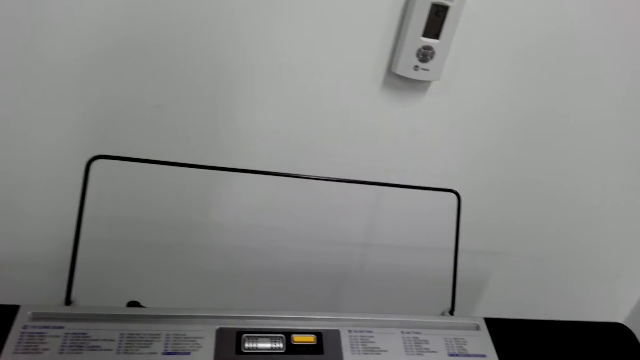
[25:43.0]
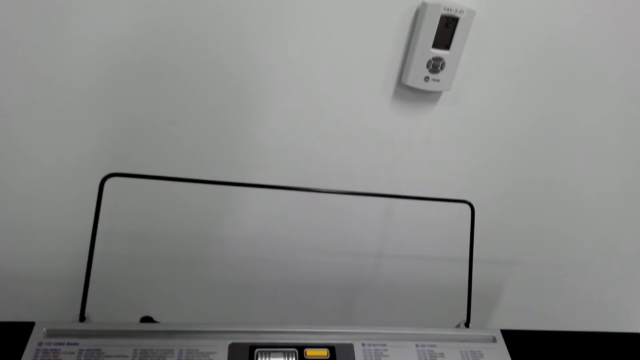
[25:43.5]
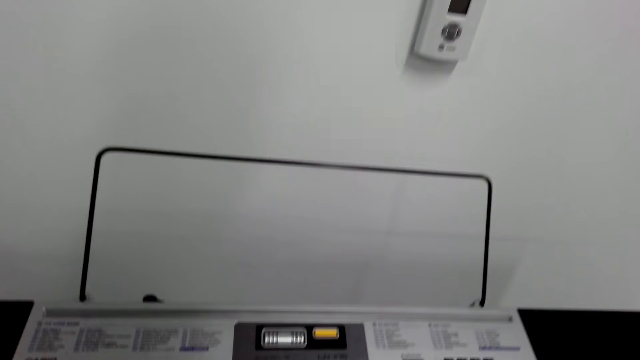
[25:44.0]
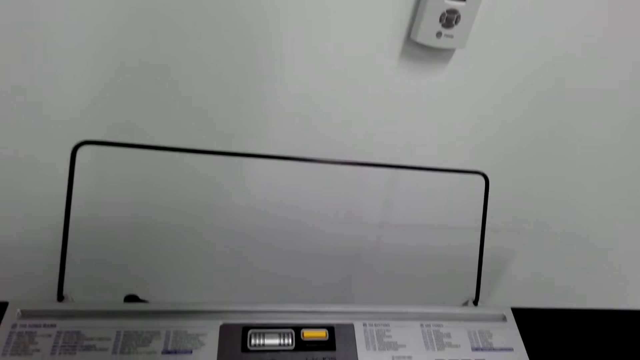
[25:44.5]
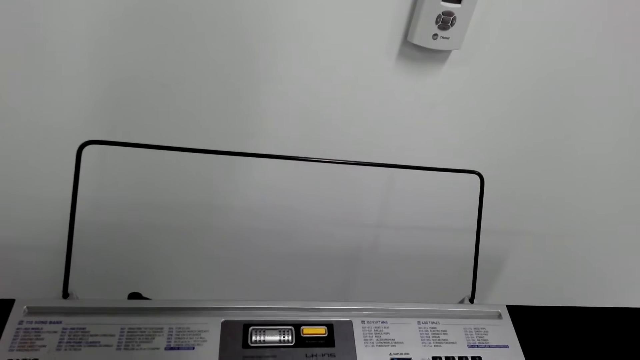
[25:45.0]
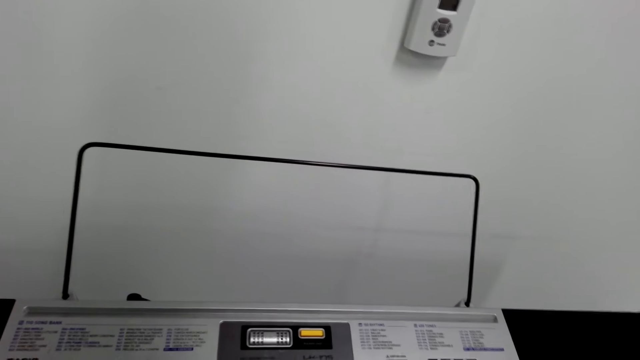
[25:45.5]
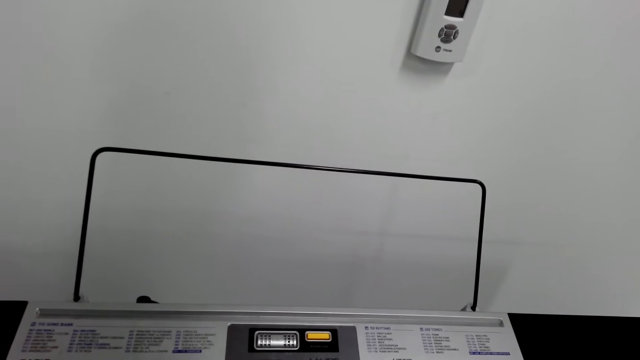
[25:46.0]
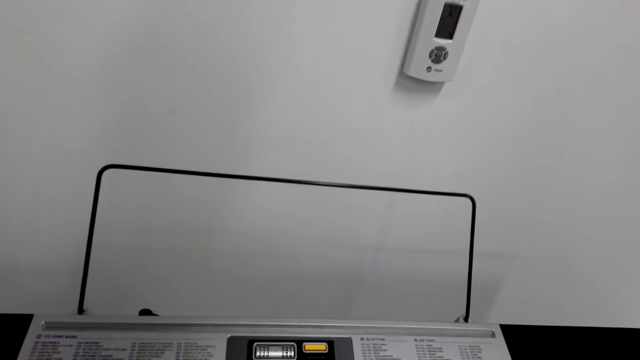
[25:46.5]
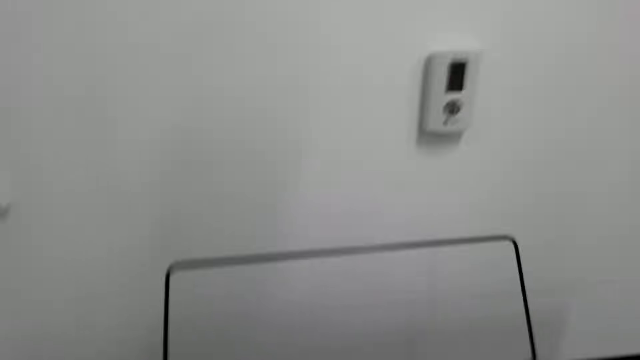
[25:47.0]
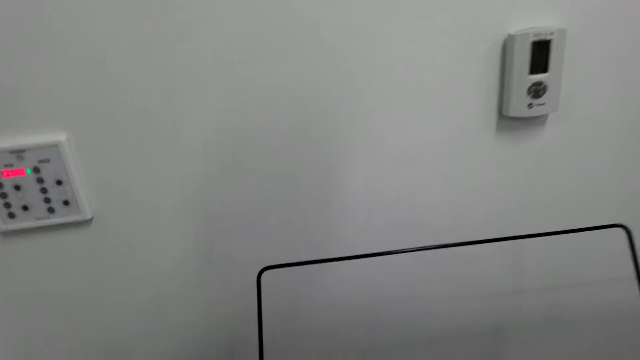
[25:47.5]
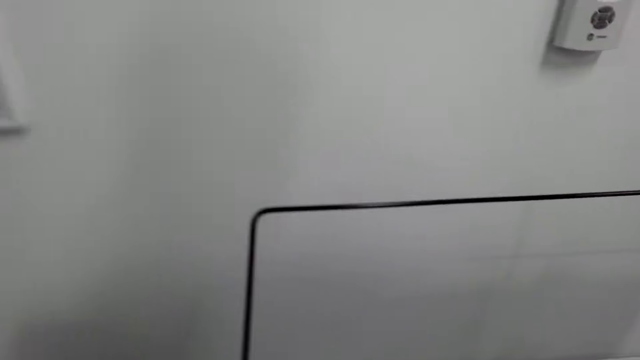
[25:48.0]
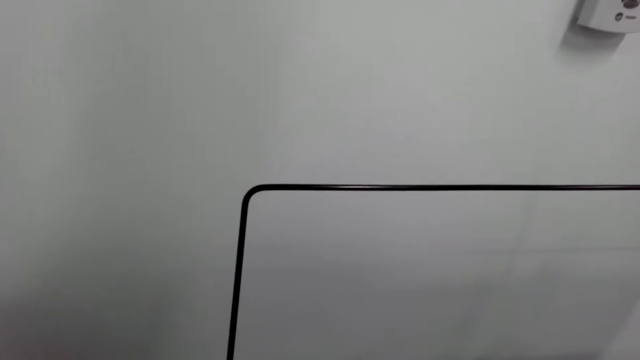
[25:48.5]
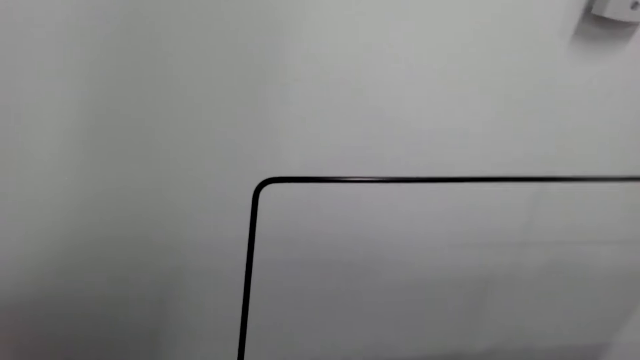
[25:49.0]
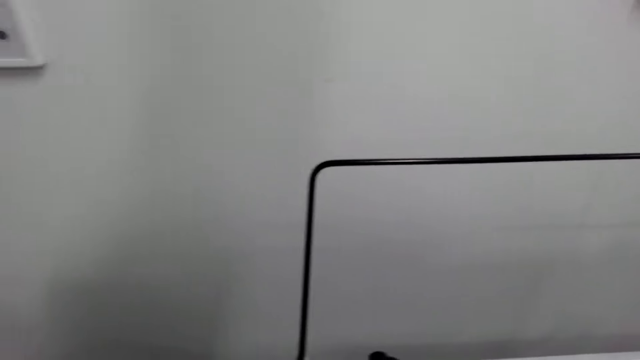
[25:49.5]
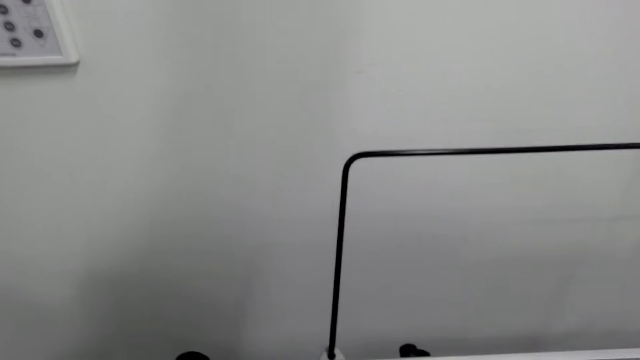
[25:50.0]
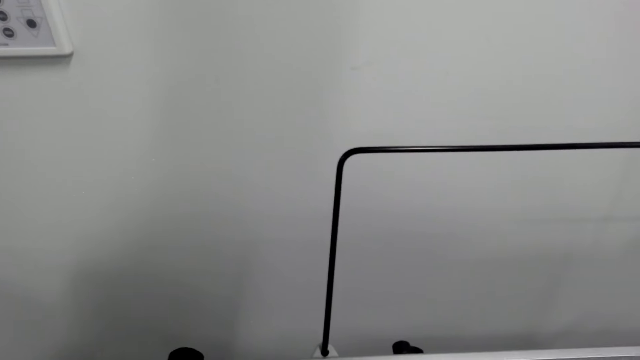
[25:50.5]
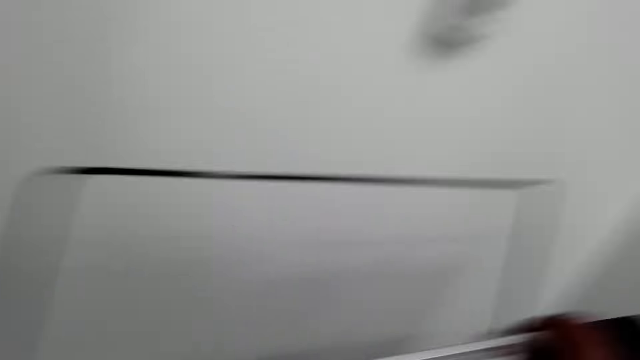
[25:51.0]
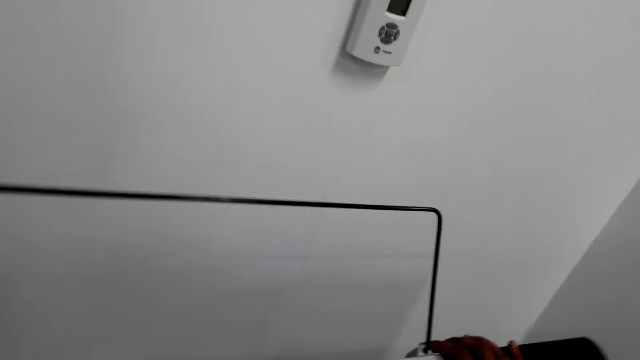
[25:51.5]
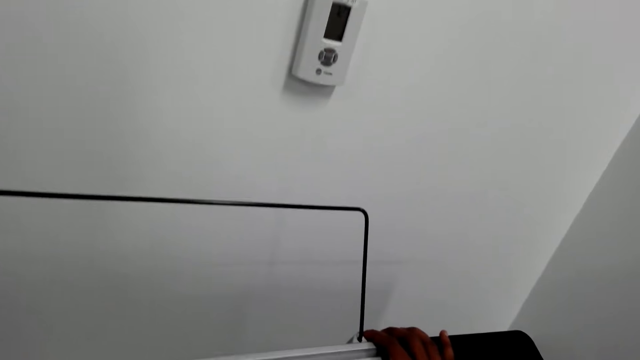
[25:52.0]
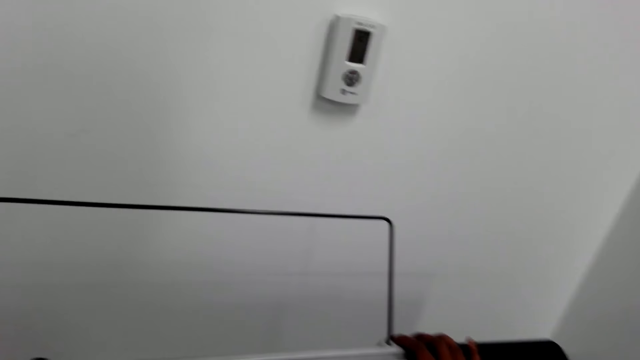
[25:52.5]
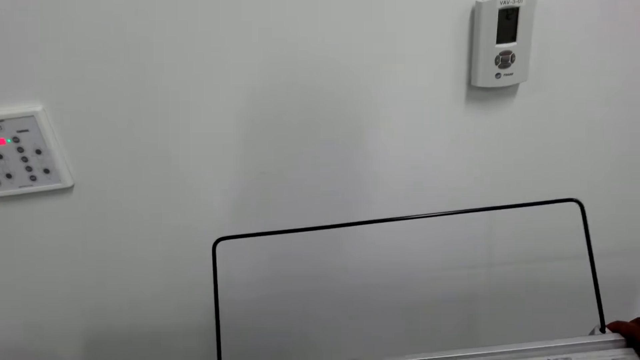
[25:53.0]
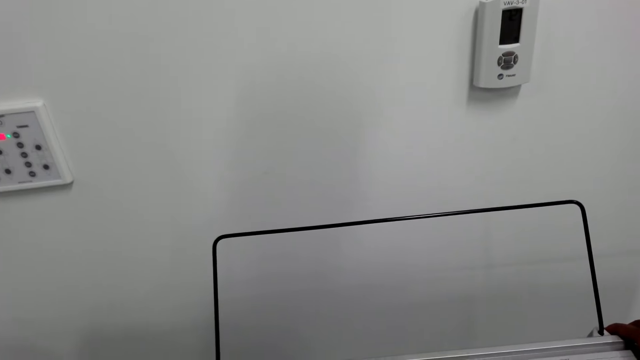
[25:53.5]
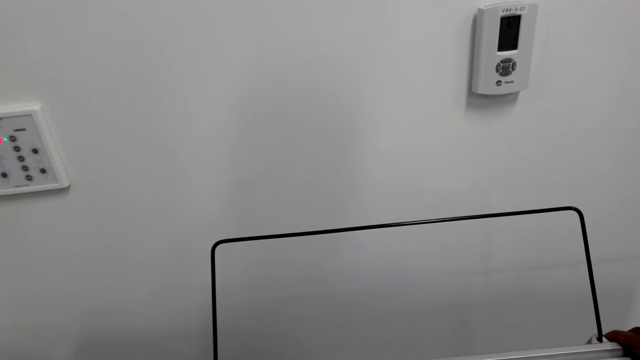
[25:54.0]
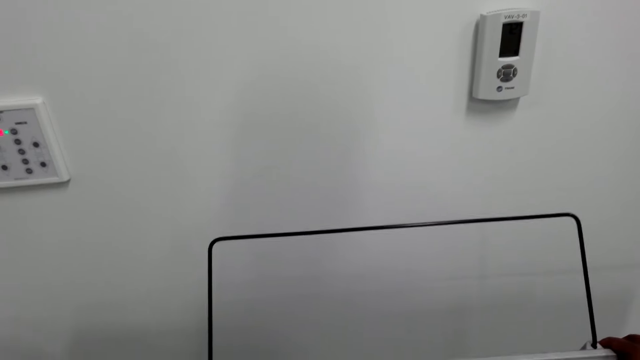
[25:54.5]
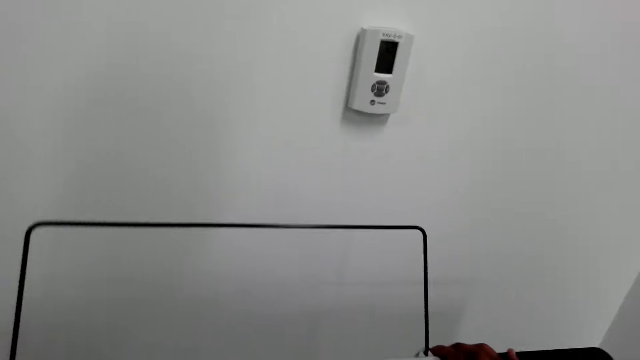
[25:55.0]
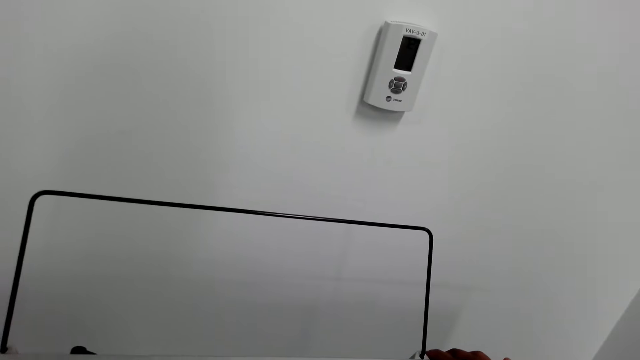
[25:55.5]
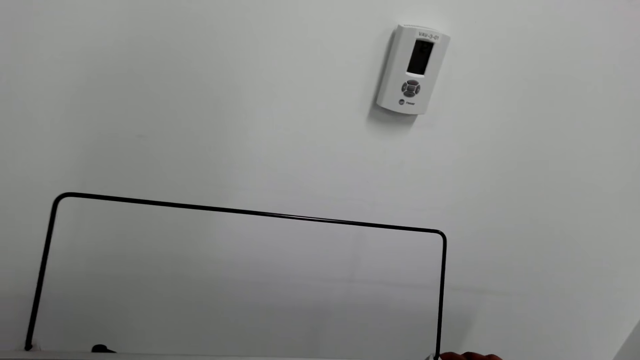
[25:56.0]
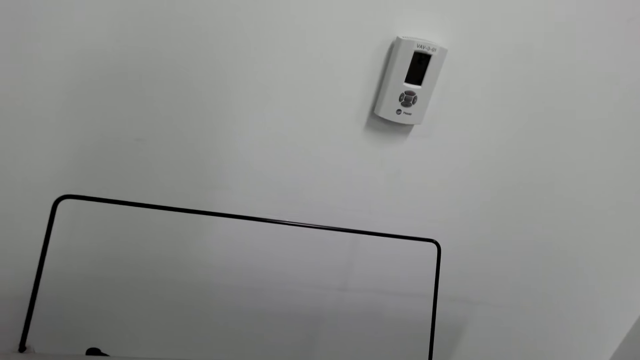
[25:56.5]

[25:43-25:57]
The camera wearer looks around the piano.

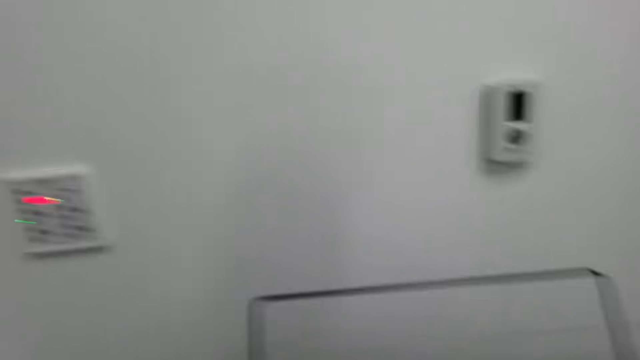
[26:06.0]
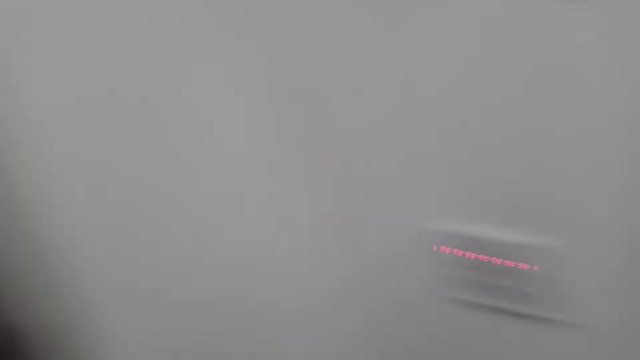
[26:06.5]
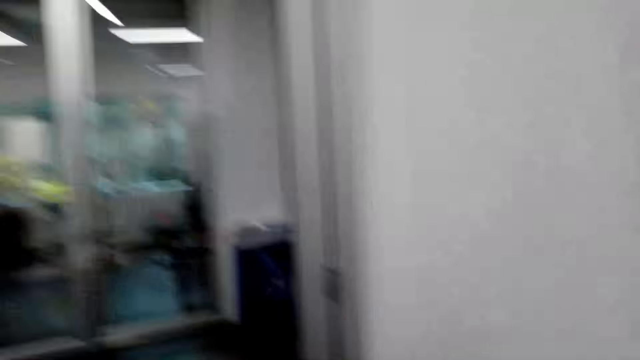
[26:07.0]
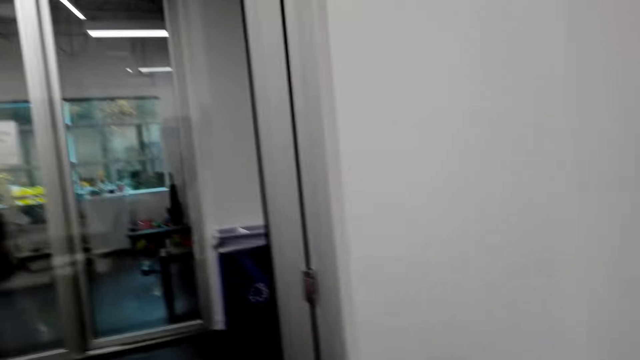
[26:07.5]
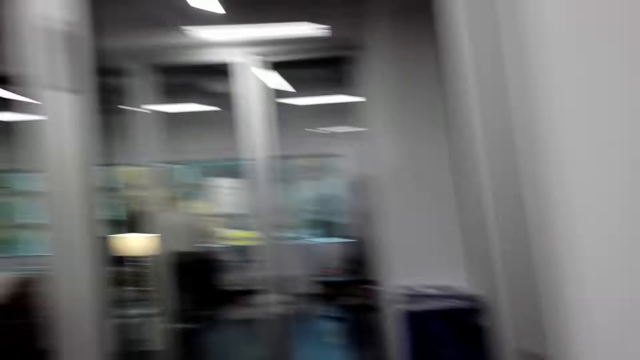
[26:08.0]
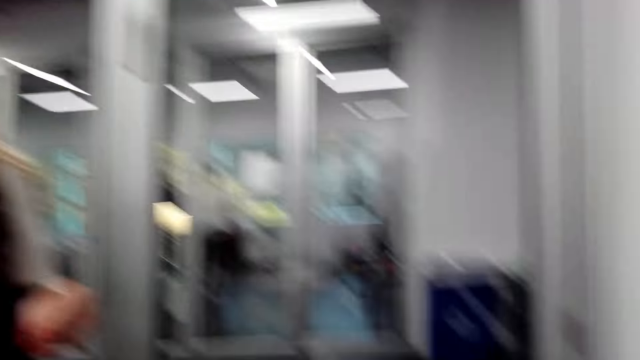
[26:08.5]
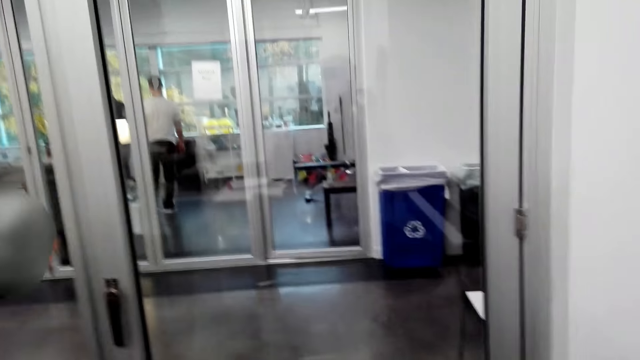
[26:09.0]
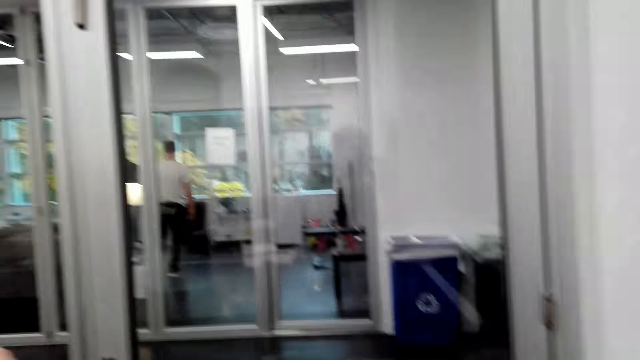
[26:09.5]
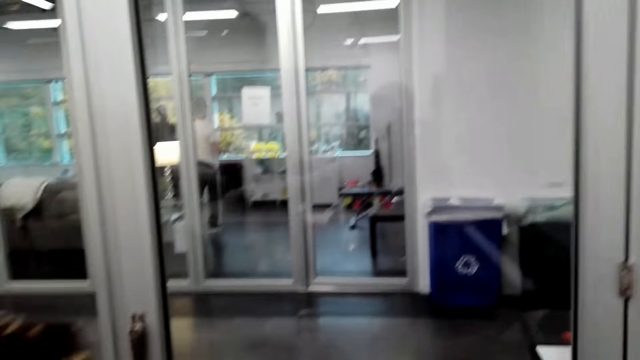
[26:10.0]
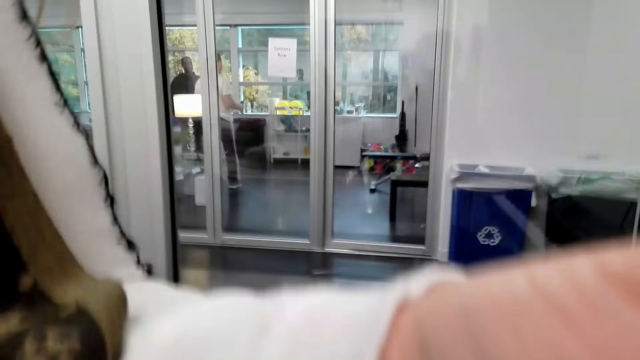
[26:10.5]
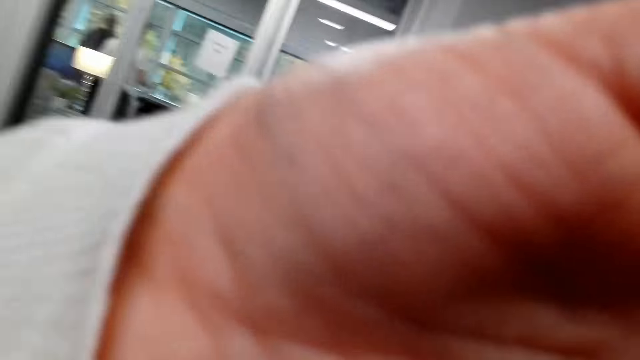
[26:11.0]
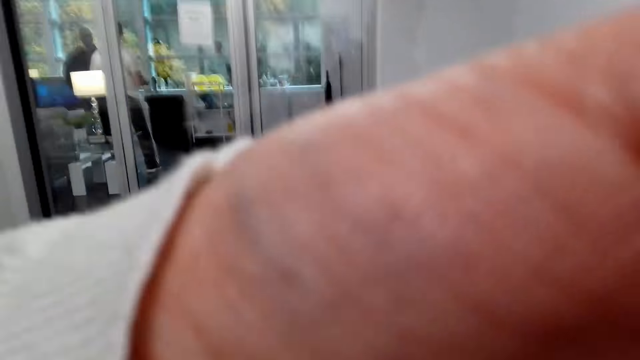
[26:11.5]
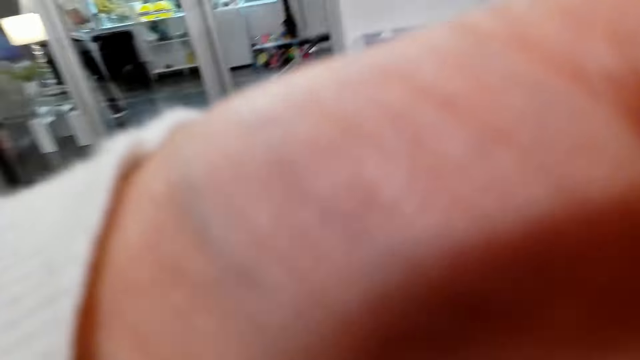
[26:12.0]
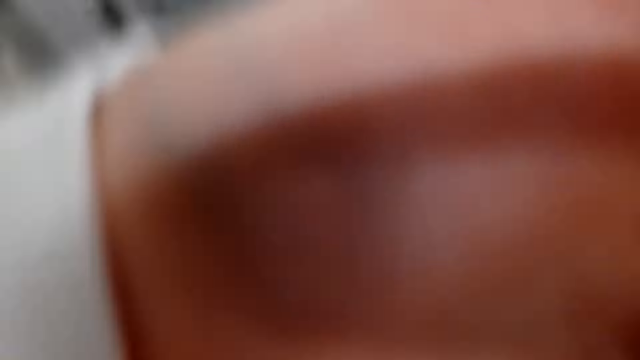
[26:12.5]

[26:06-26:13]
The camera wearer looks around.
